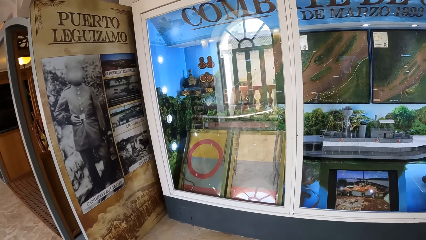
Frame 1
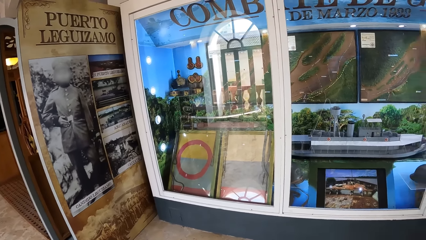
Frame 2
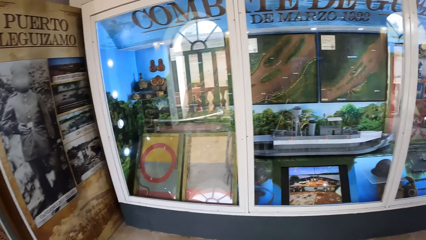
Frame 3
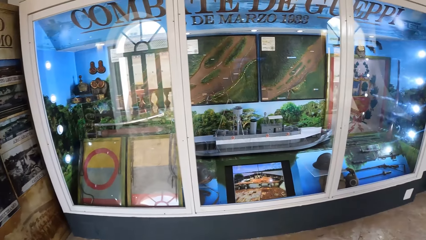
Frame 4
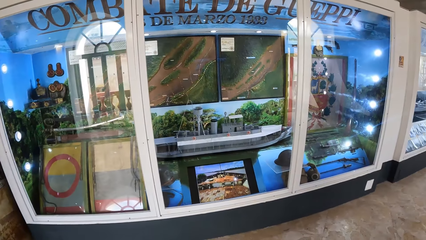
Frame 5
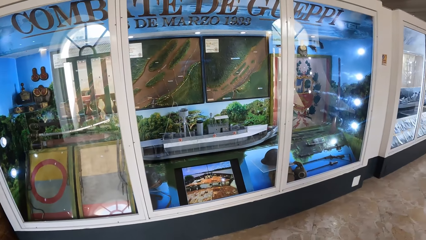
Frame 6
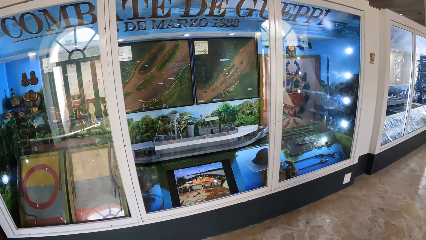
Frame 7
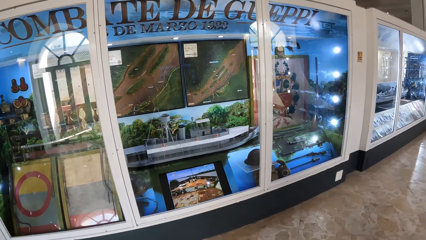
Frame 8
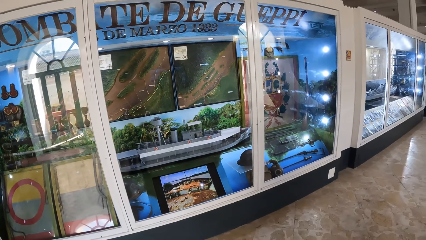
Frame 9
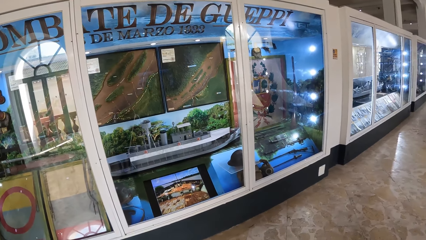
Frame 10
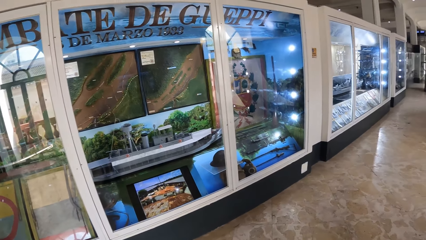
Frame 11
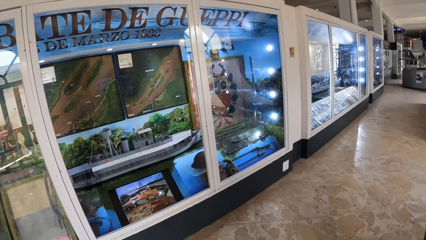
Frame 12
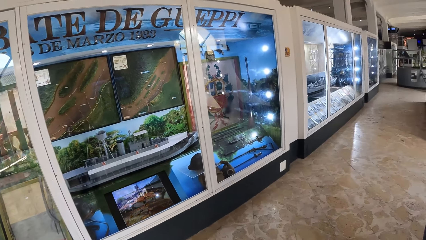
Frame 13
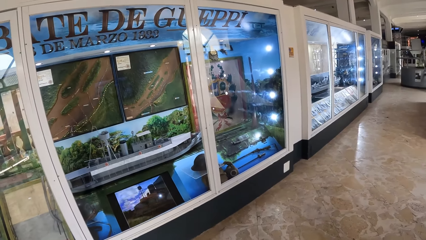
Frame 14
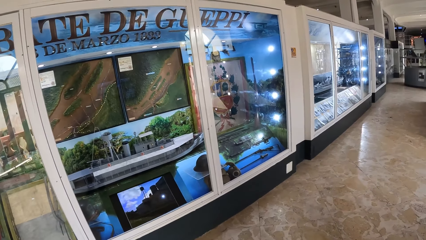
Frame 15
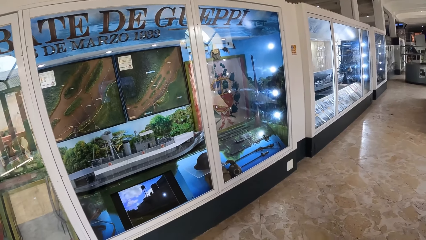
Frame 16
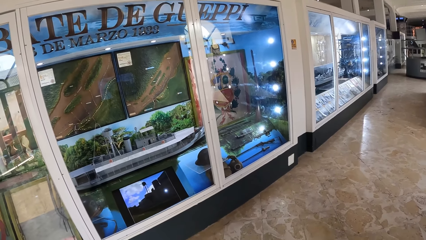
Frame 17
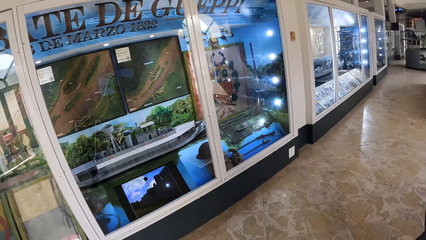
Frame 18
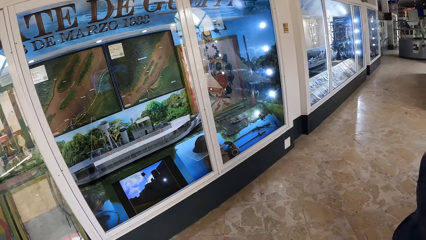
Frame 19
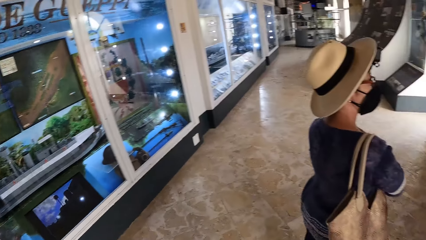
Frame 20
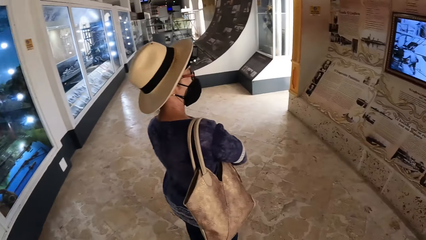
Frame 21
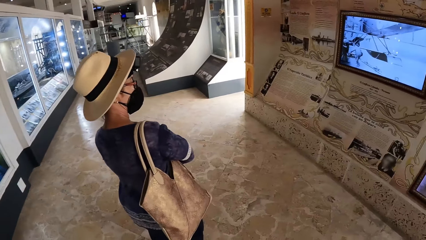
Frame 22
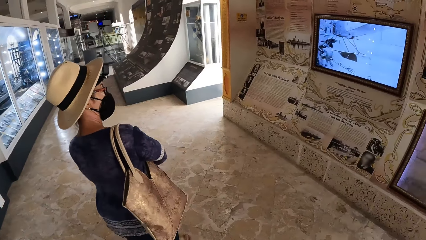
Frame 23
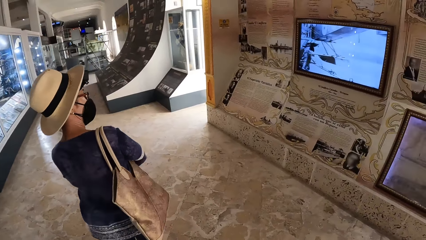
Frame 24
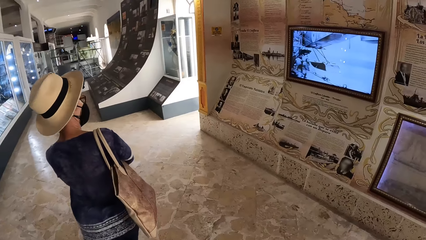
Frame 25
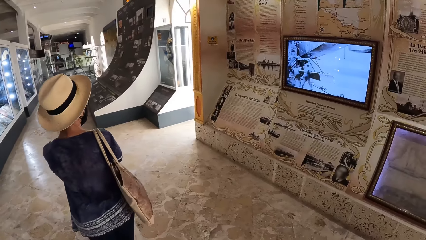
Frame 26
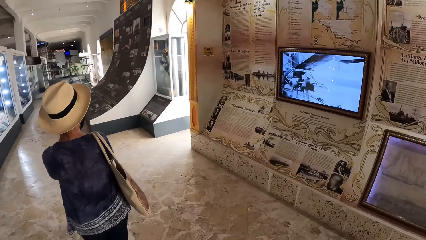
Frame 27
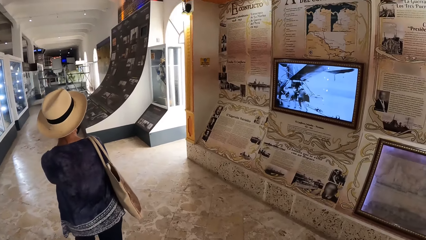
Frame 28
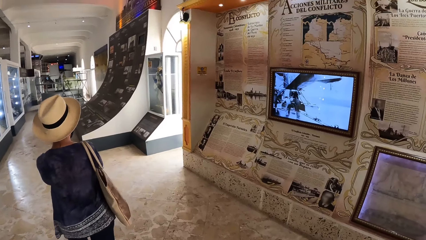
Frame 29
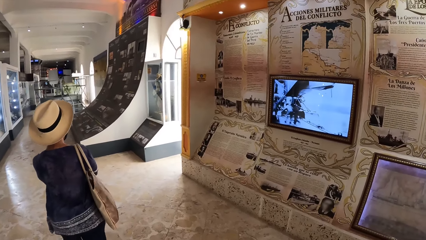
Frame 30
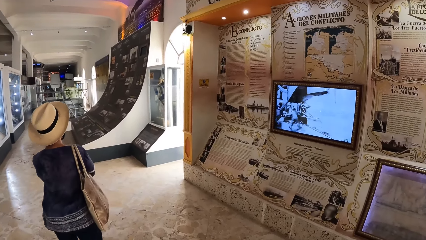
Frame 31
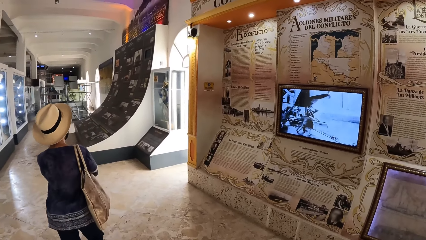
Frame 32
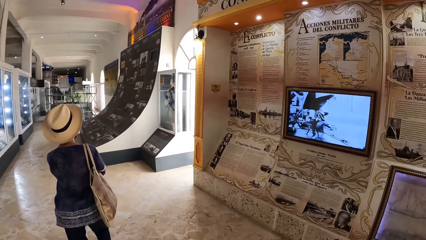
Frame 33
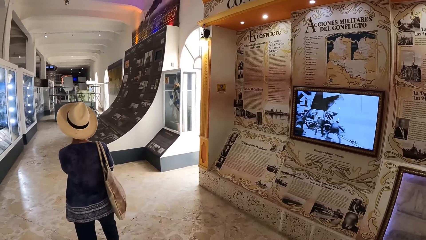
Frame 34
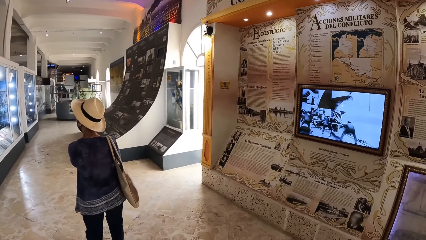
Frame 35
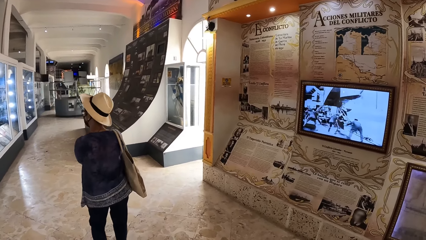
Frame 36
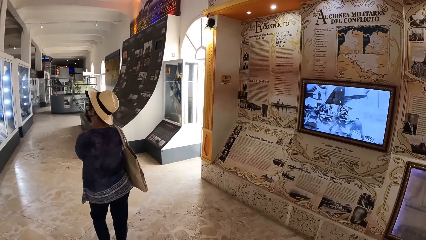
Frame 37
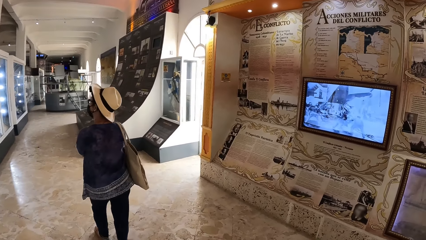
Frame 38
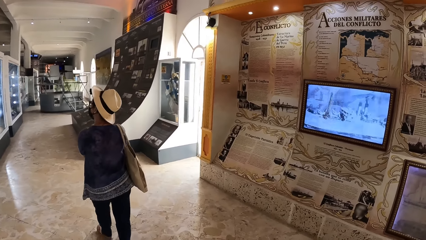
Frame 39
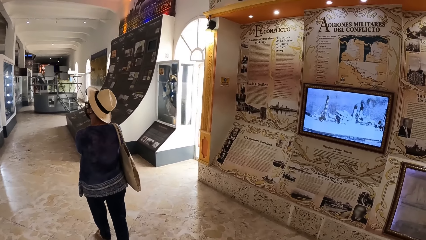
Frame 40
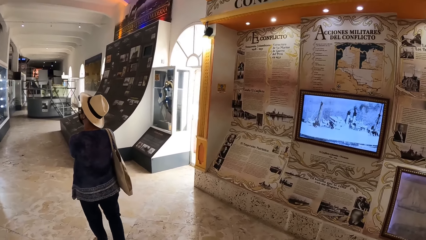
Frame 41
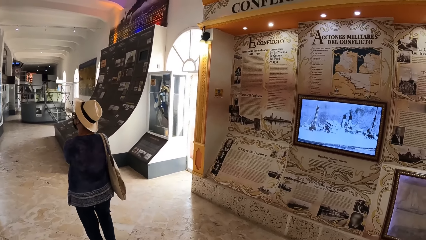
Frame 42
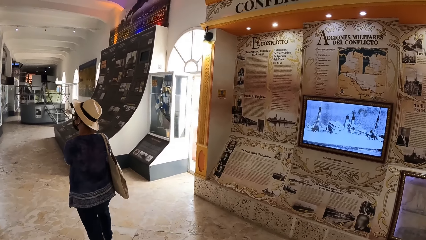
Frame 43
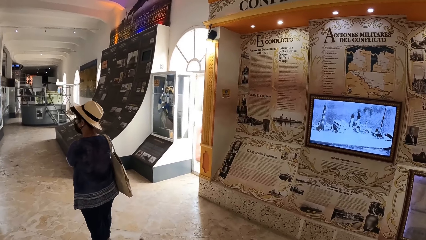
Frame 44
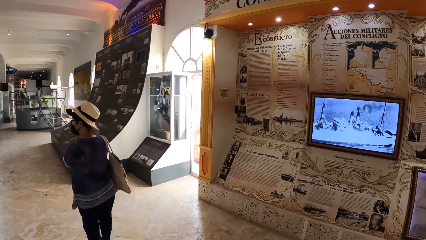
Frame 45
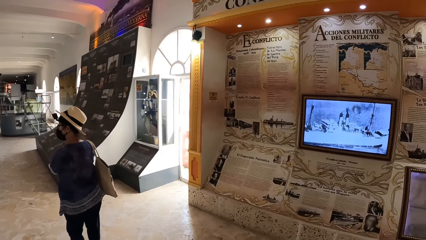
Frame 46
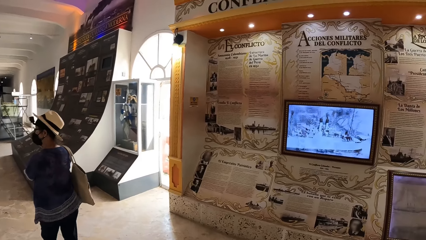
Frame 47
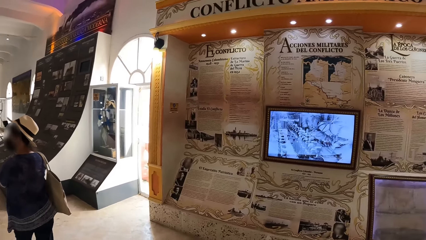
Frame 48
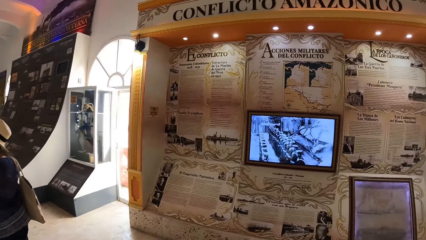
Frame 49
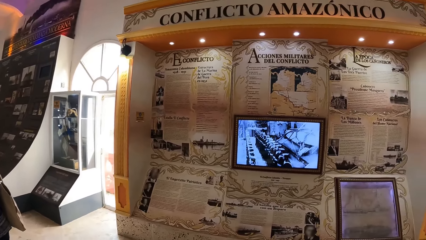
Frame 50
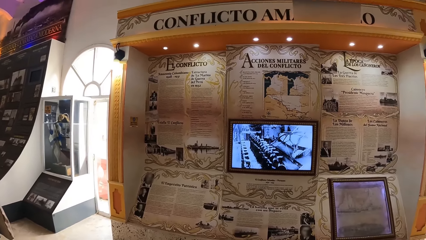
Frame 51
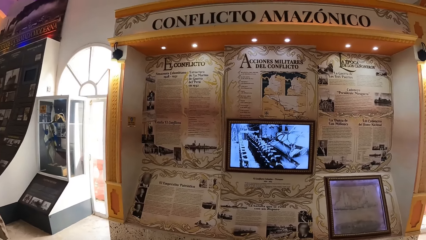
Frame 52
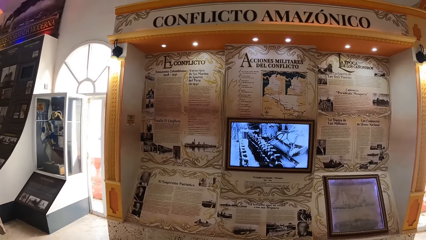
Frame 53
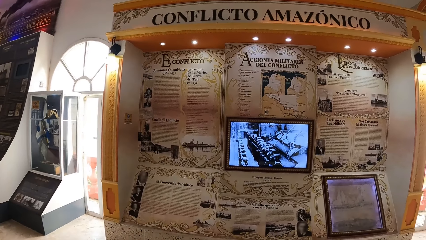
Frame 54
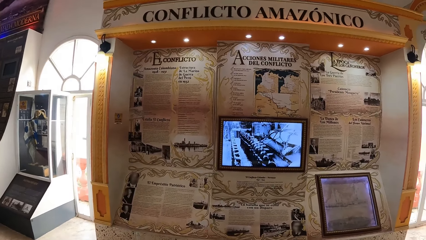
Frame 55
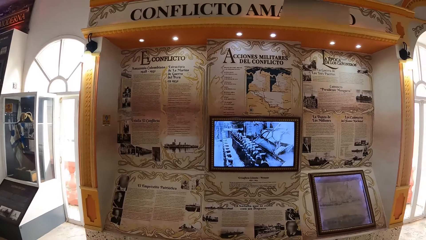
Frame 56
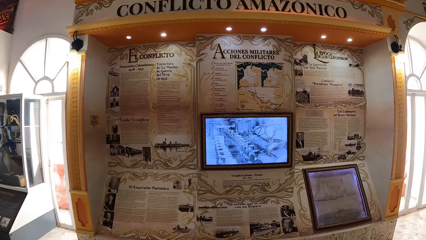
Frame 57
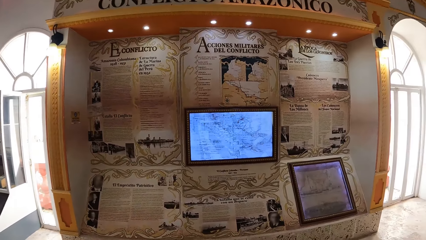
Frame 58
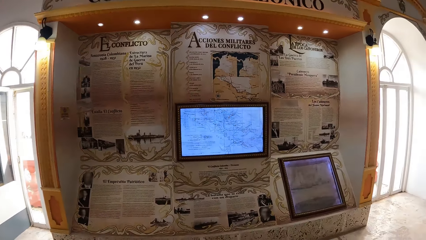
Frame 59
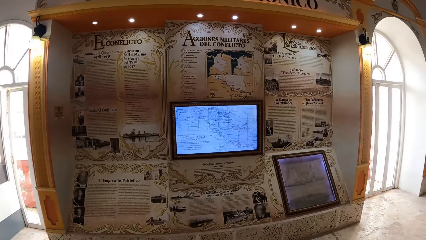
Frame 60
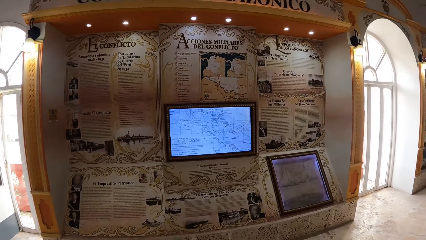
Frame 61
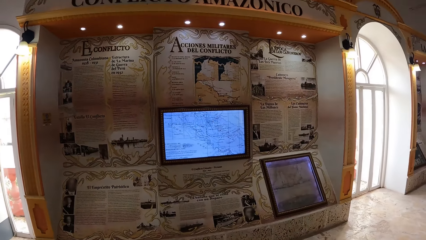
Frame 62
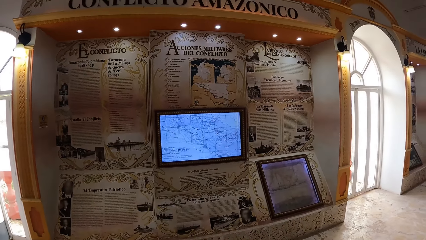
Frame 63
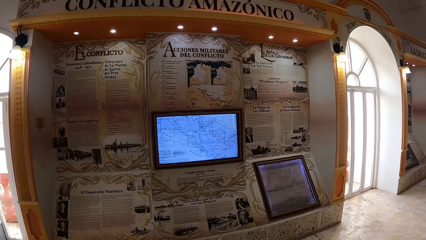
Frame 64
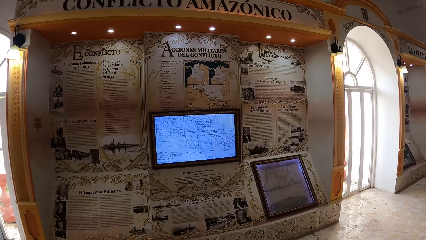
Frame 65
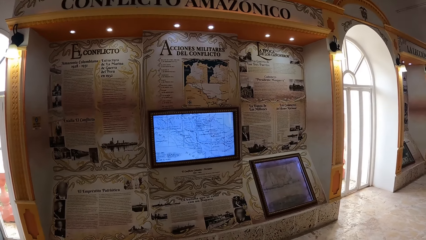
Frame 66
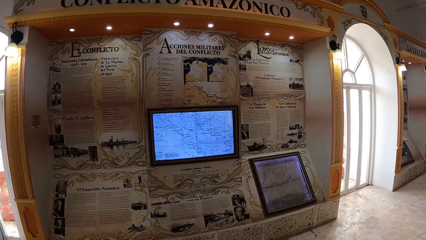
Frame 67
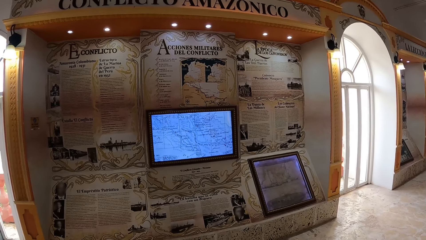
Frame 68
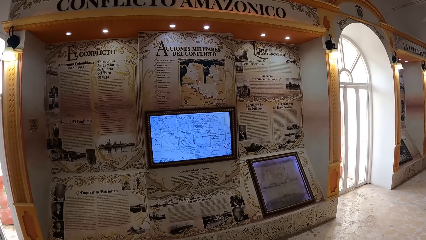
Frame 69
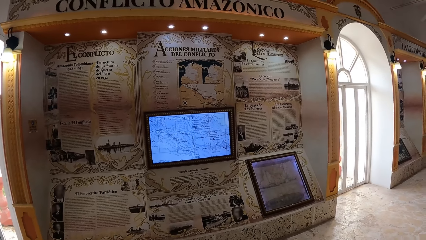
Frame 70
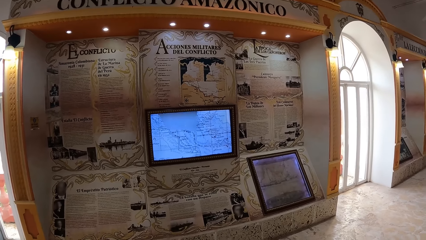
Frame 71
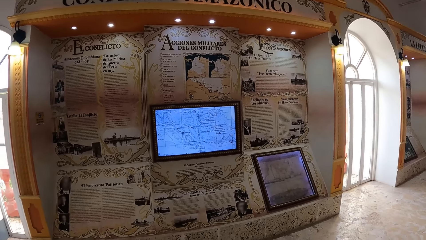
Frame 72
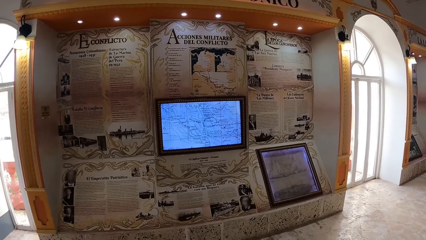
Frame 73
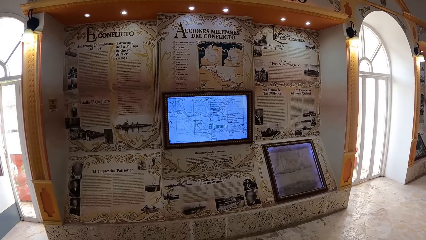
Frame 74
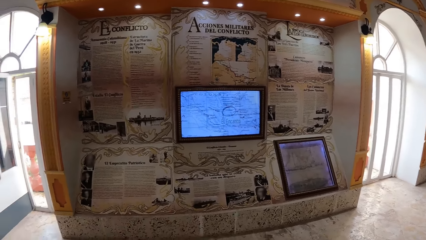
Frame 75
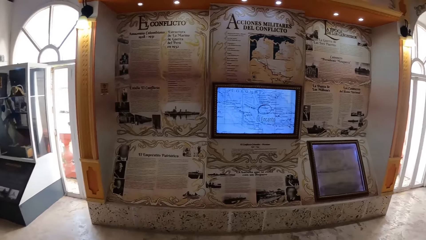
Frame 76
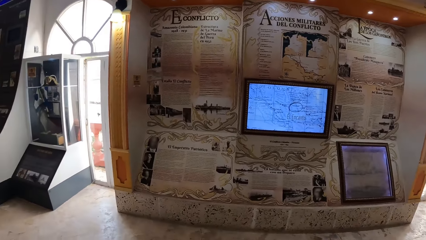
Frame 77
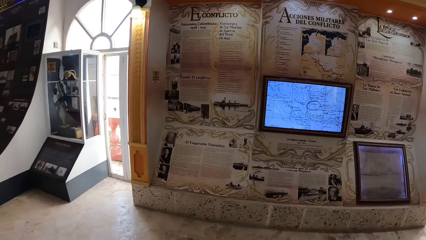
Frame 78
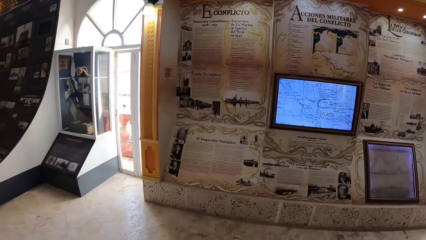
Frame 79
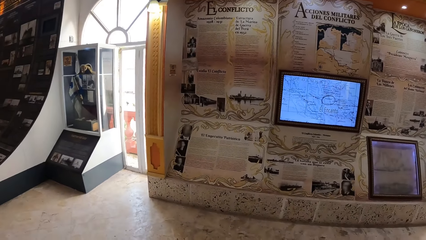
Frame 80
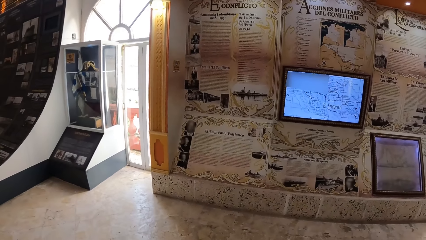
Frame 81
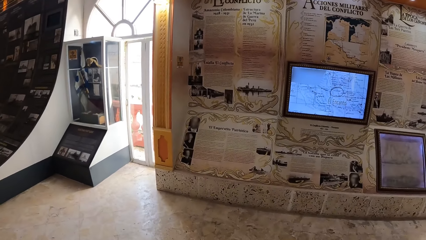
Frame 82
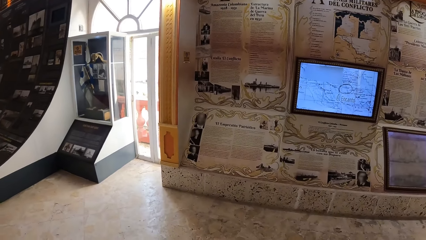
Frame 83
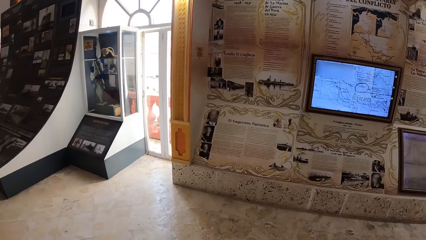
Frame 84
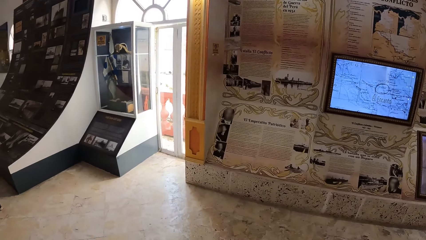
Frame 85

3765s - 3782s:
The camera wearer walks forward. They look at the artefact.
